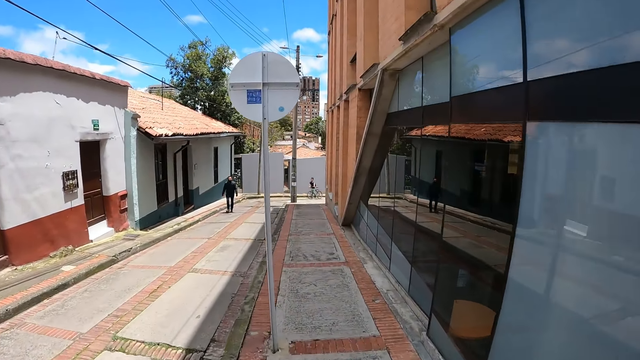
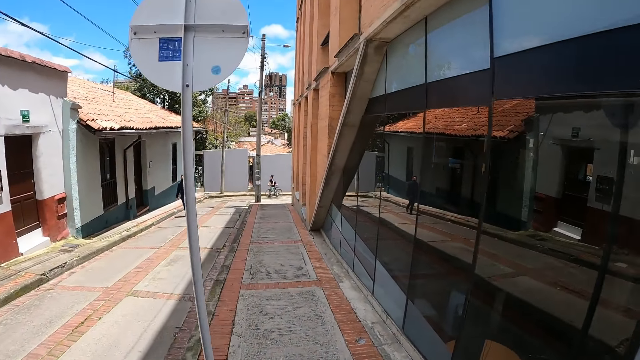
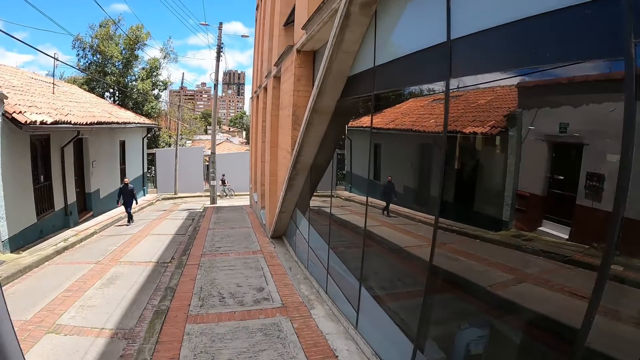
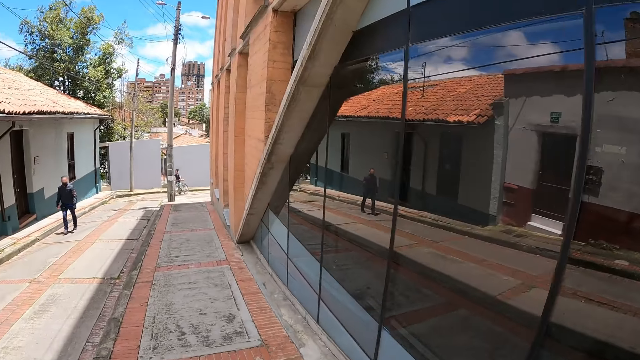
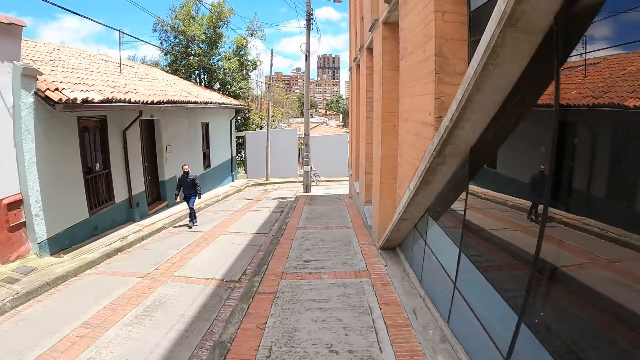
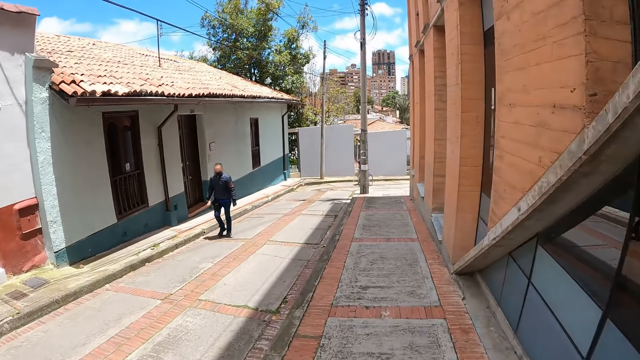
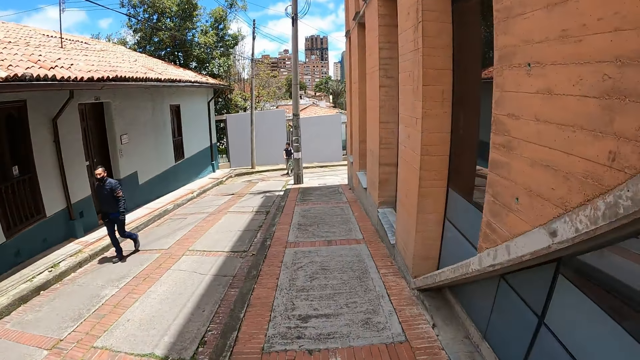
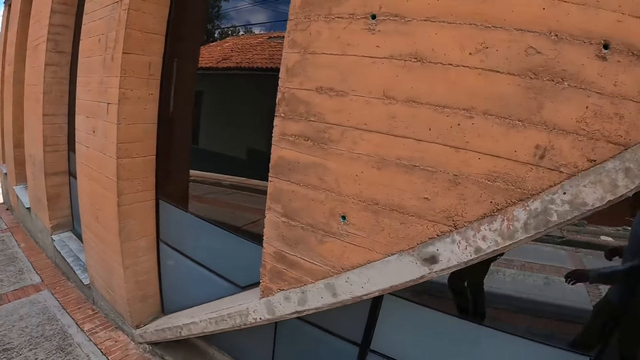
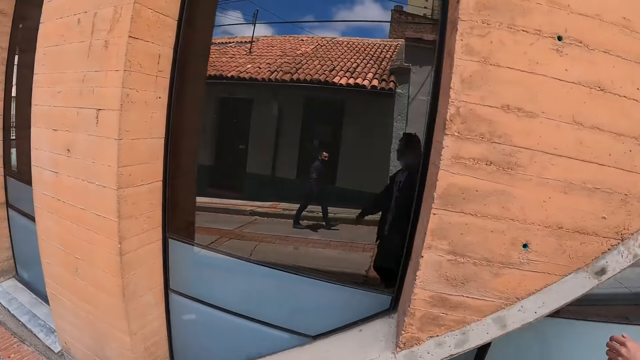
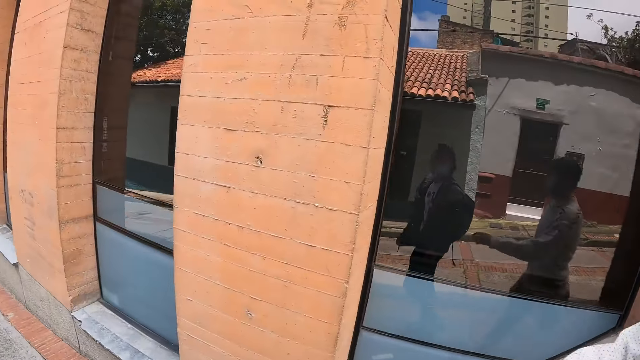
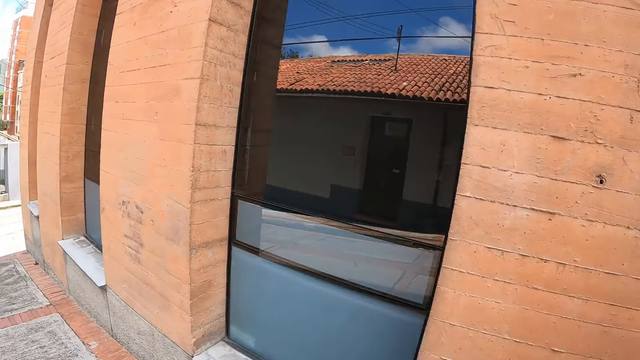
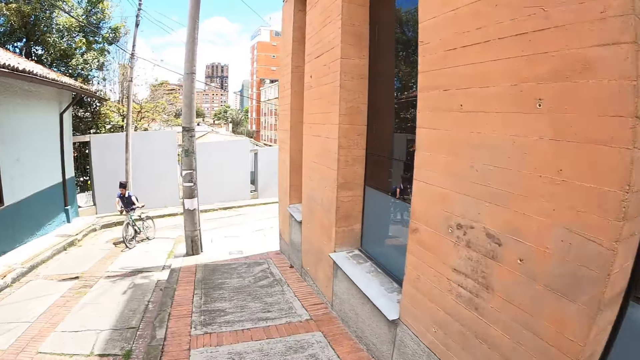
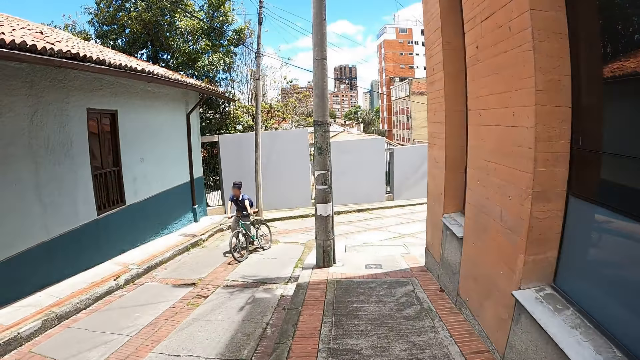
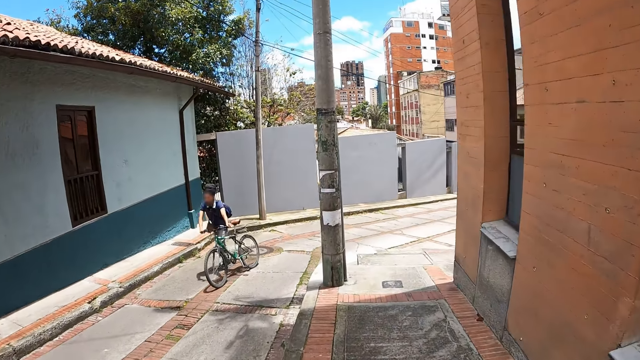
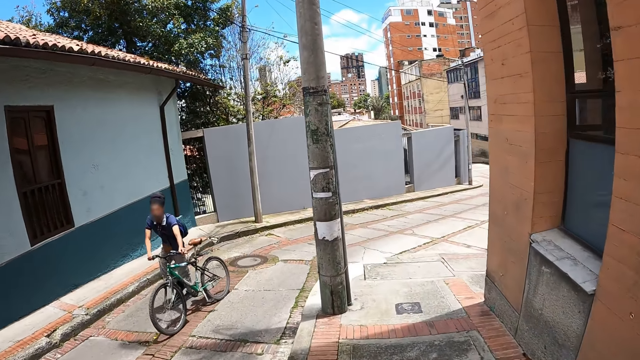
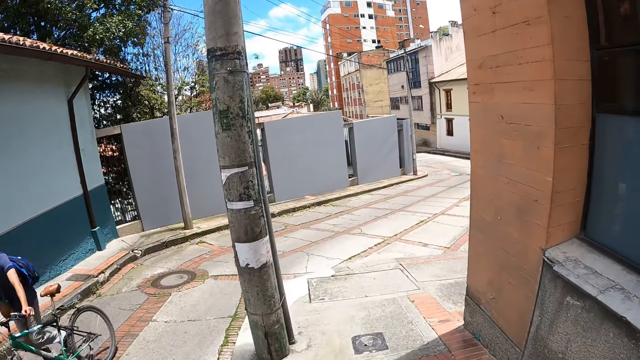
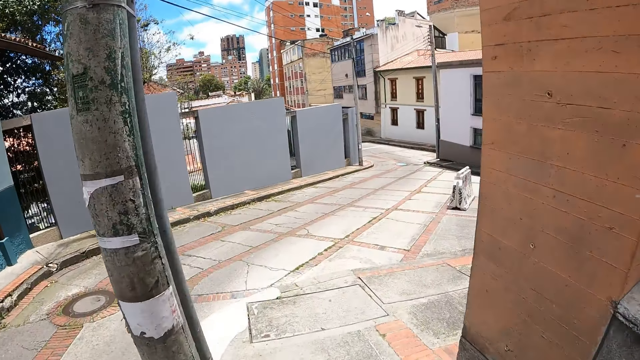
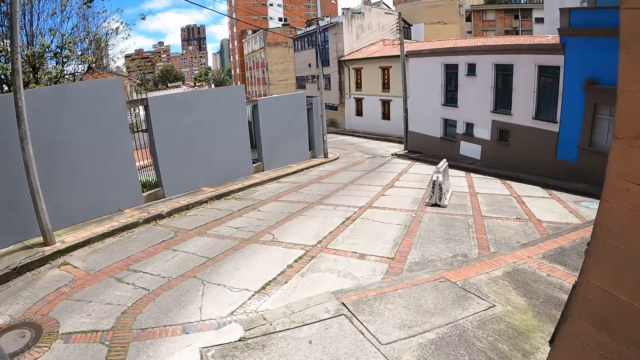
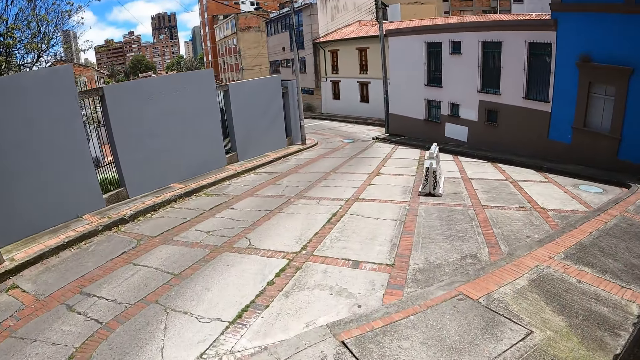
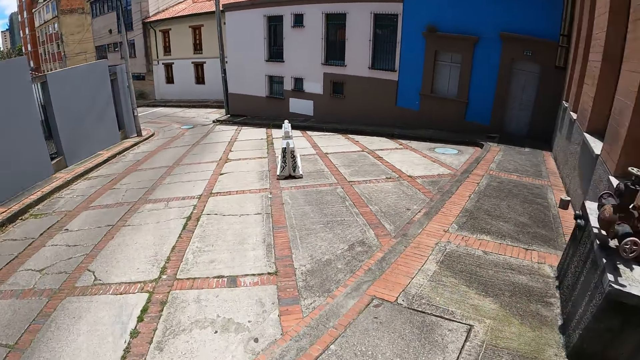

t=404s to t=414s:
A man walks holding the bicycle.

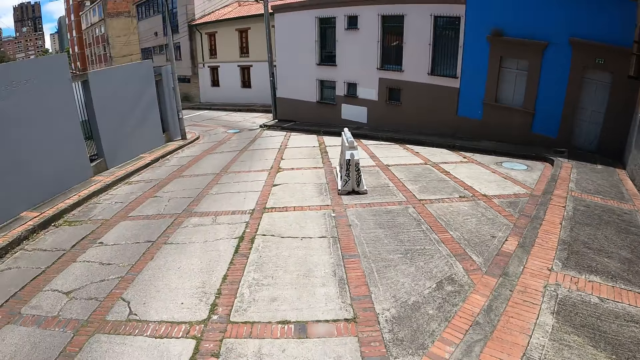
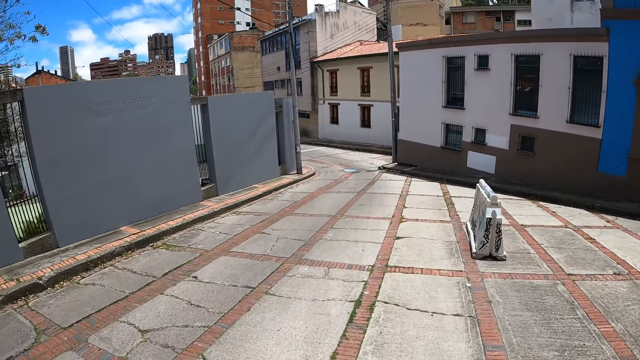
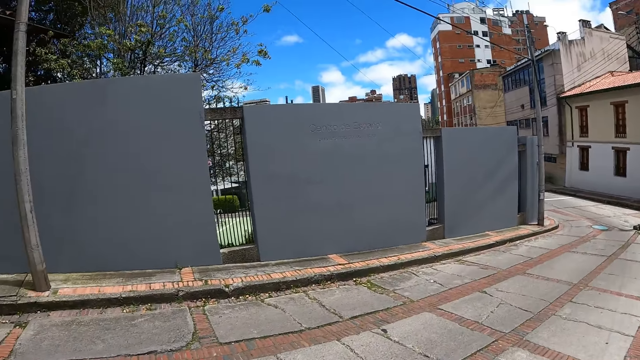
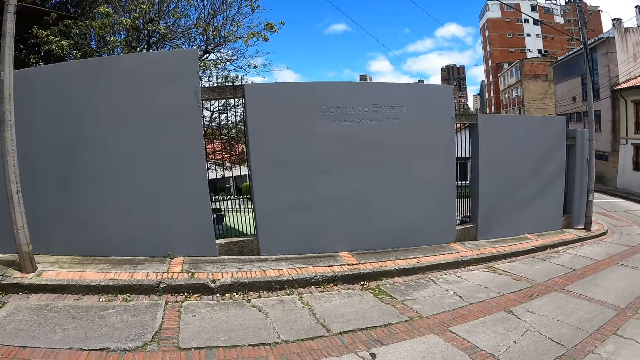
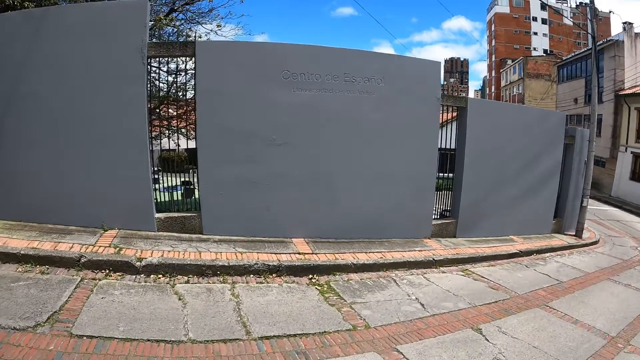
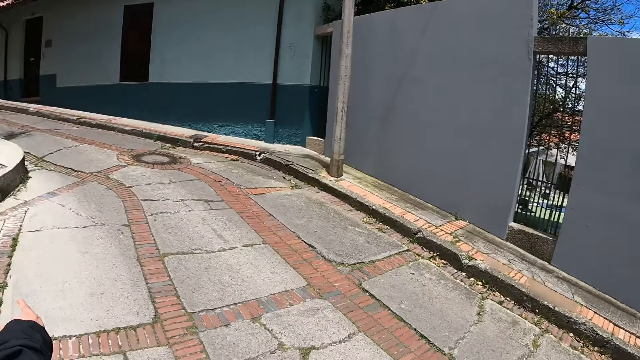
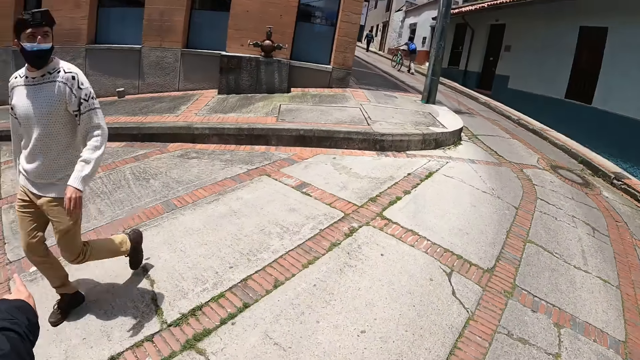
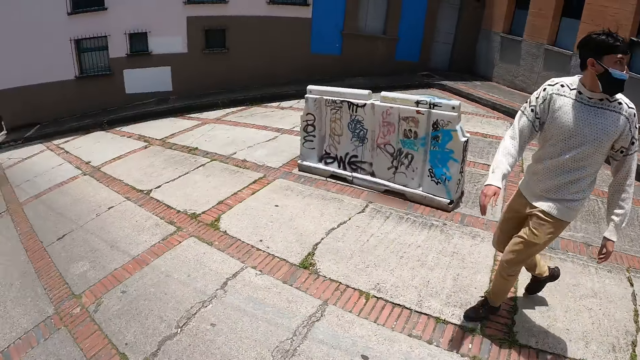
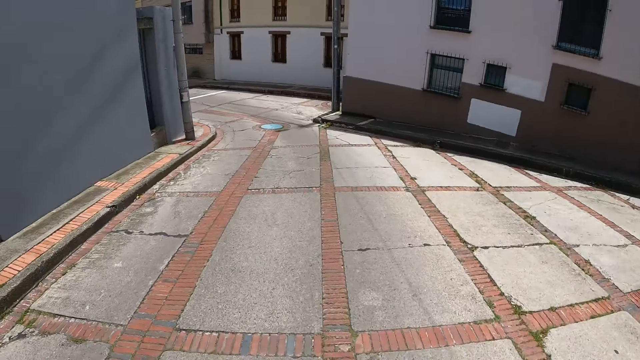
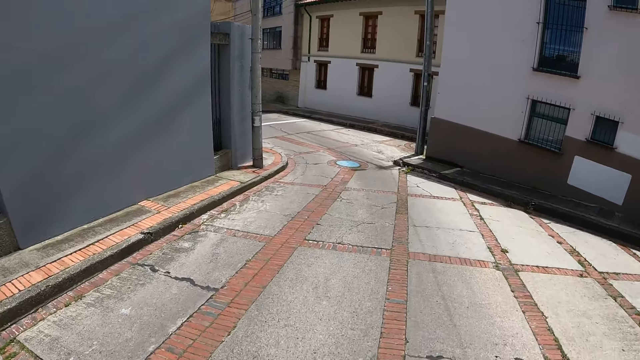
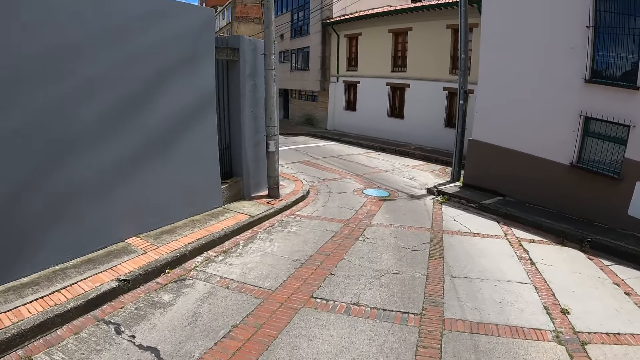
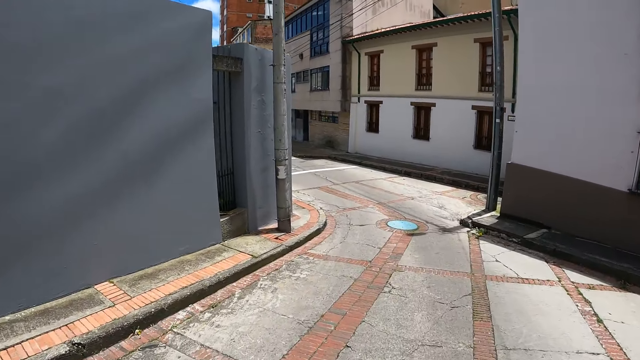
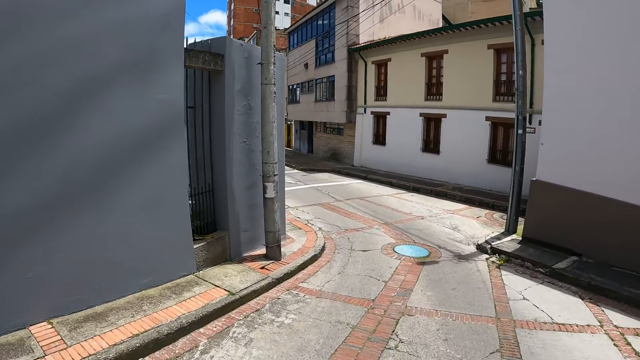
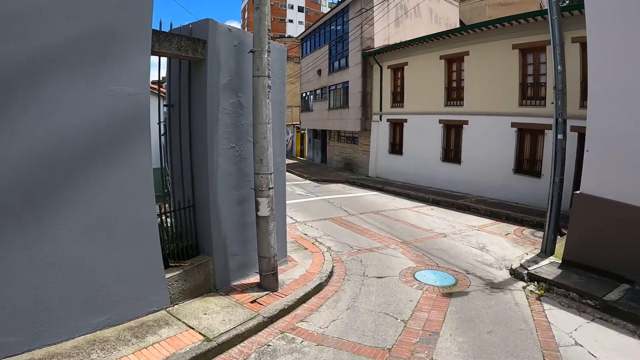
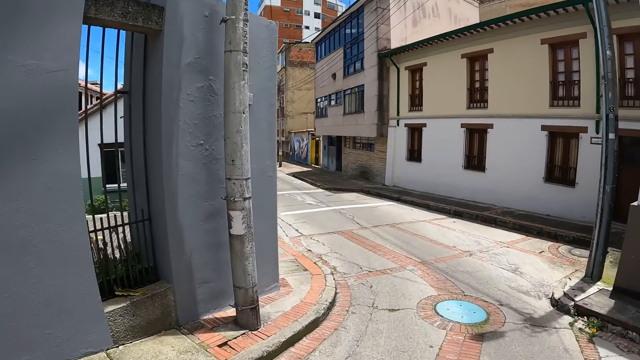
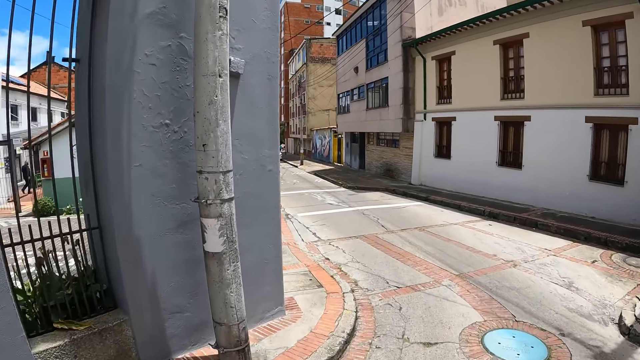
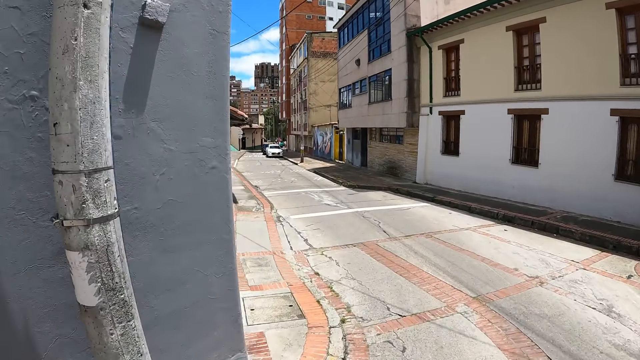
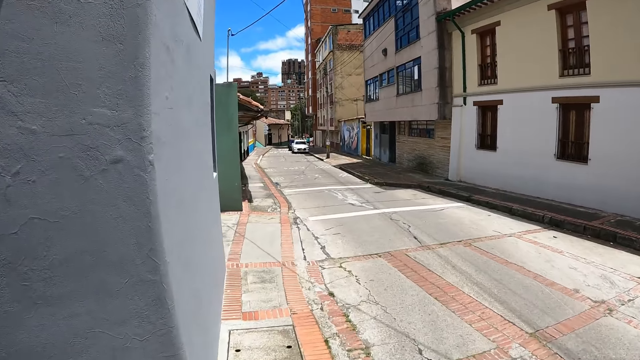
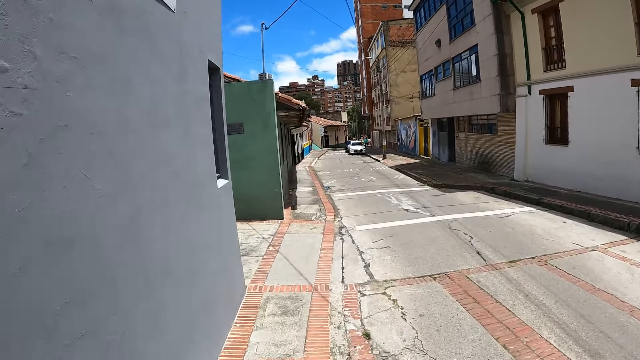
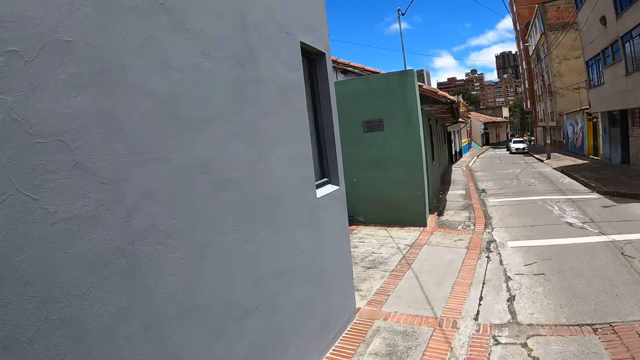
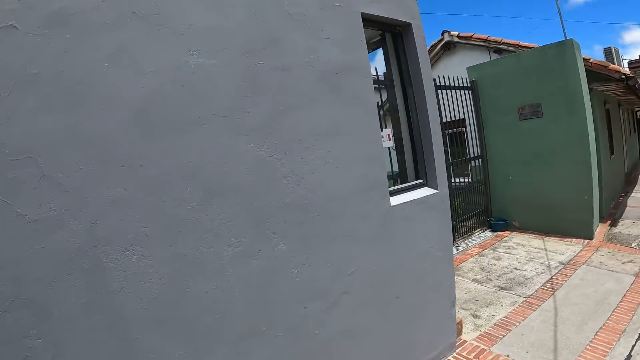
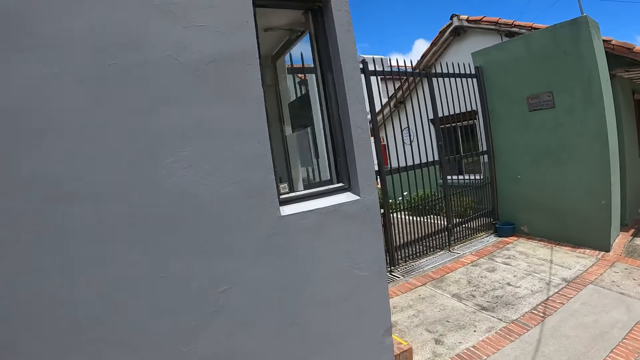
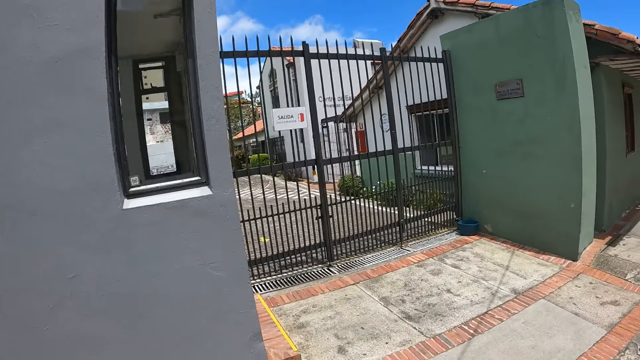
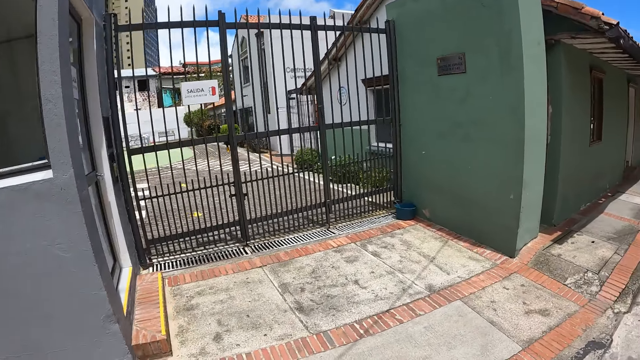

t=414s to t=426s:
The camera wearer turns around. A man walks around.
